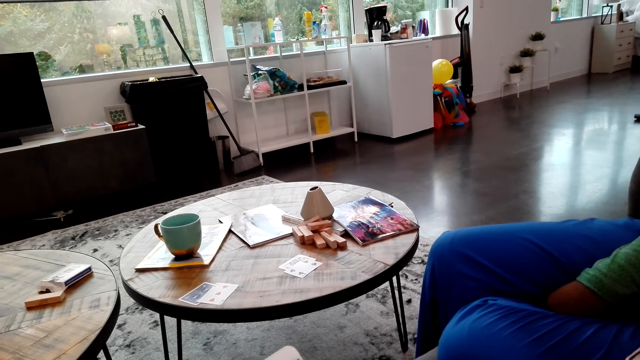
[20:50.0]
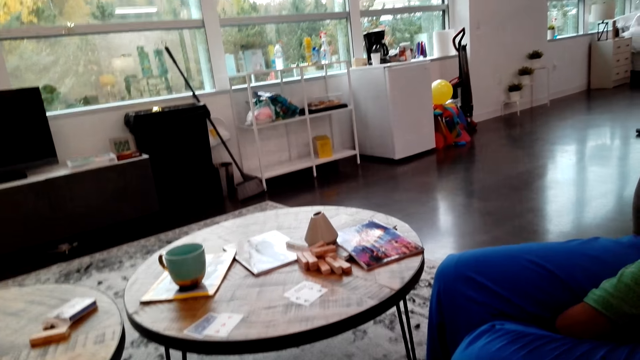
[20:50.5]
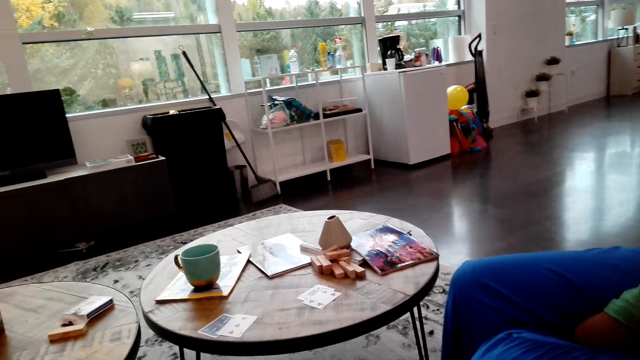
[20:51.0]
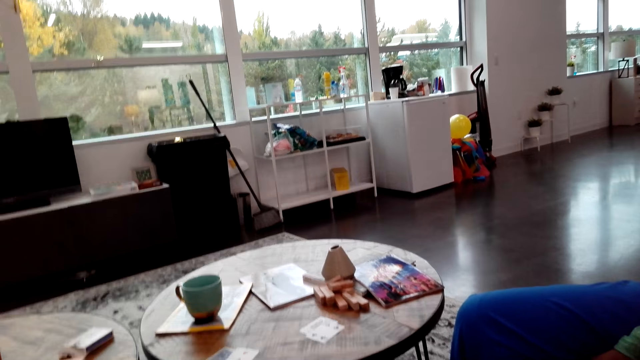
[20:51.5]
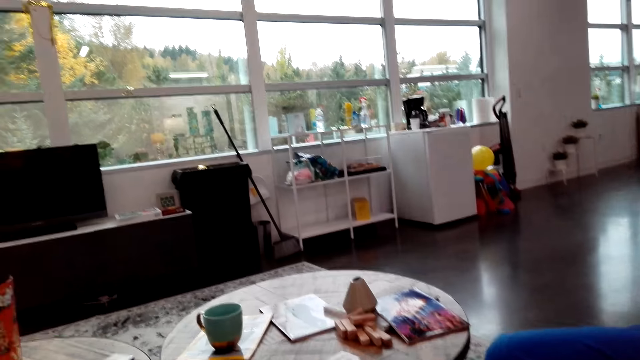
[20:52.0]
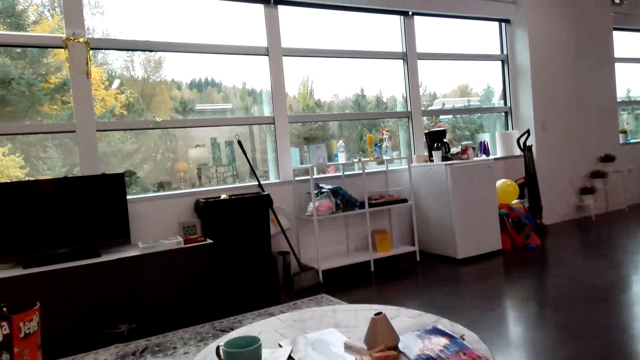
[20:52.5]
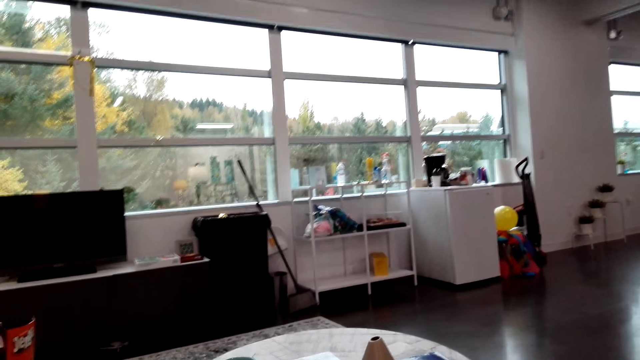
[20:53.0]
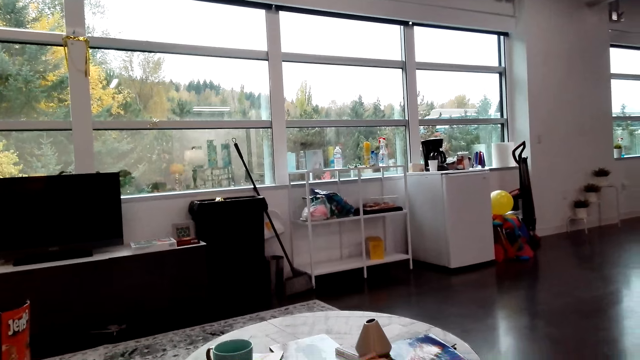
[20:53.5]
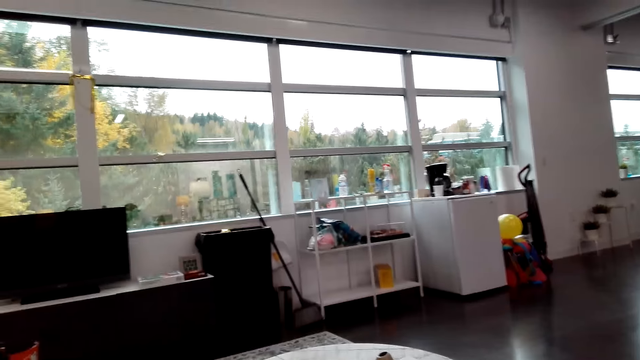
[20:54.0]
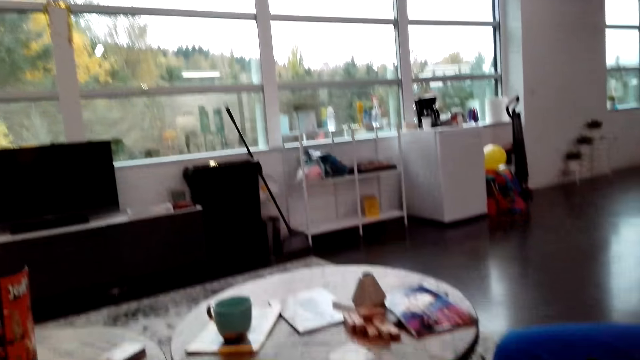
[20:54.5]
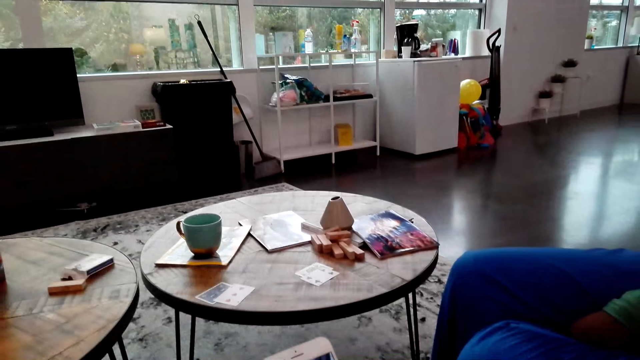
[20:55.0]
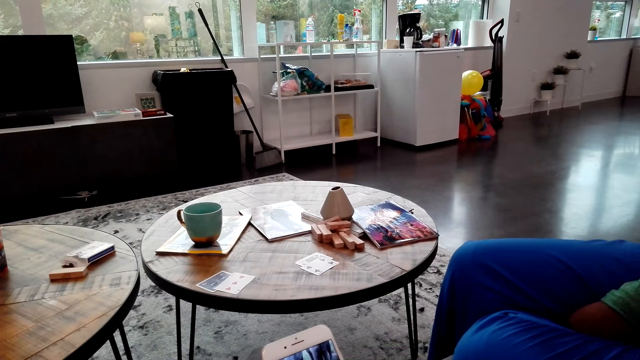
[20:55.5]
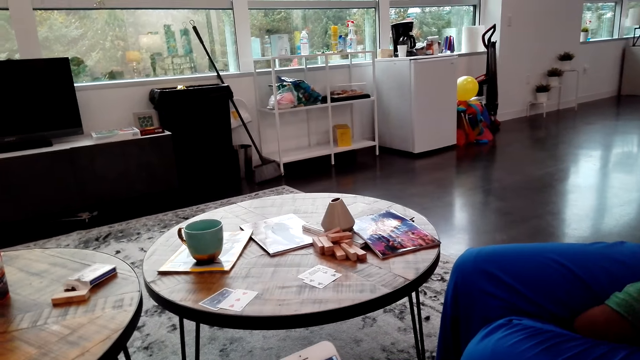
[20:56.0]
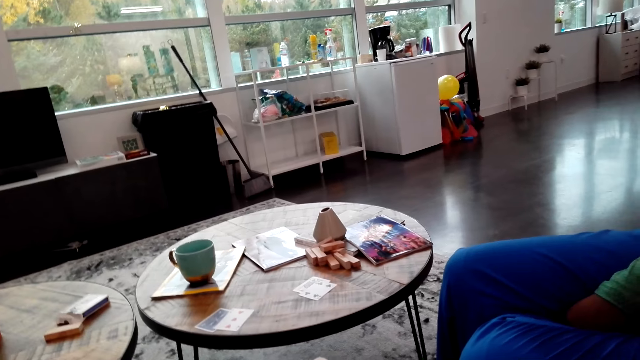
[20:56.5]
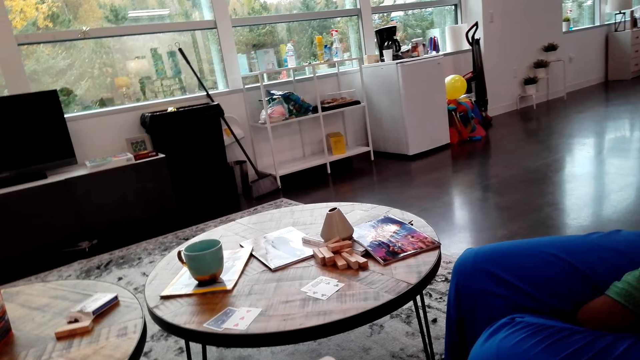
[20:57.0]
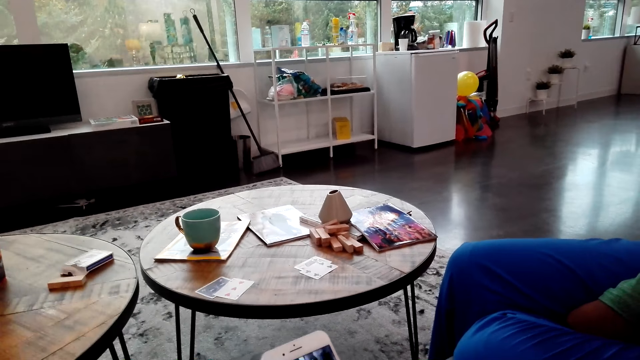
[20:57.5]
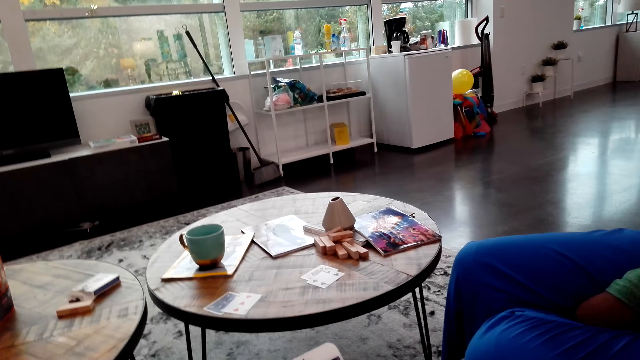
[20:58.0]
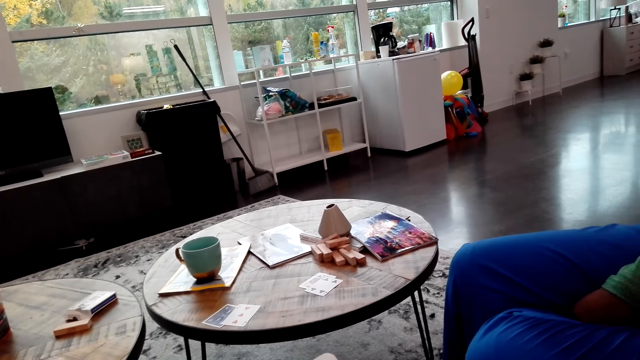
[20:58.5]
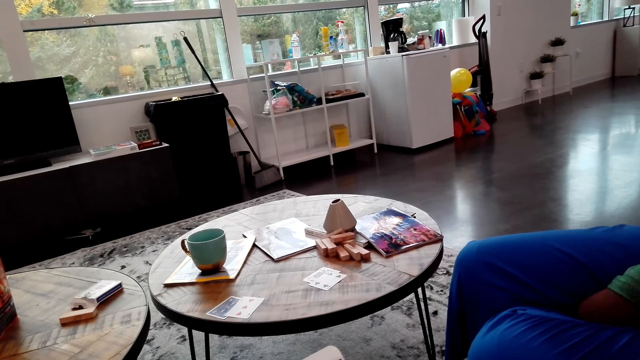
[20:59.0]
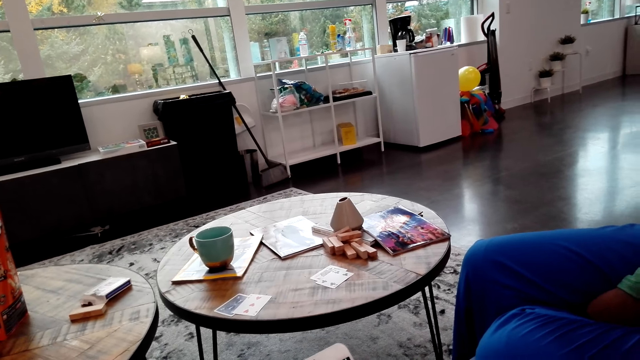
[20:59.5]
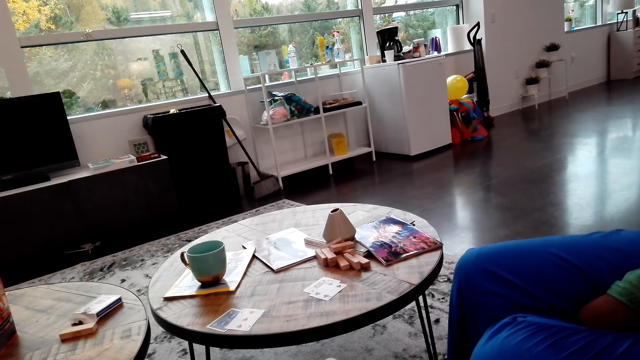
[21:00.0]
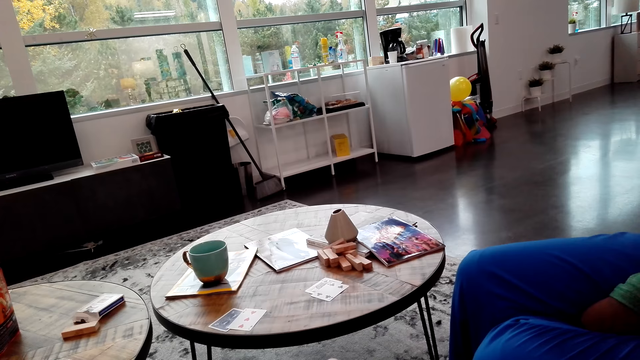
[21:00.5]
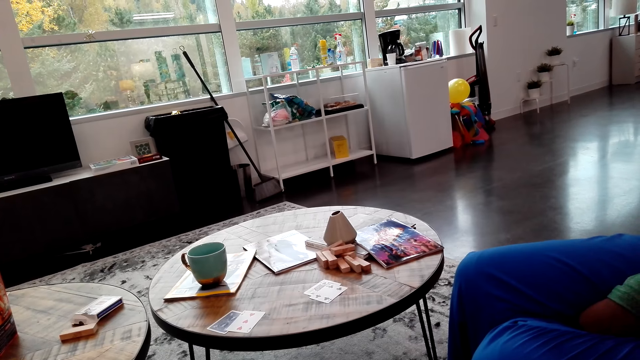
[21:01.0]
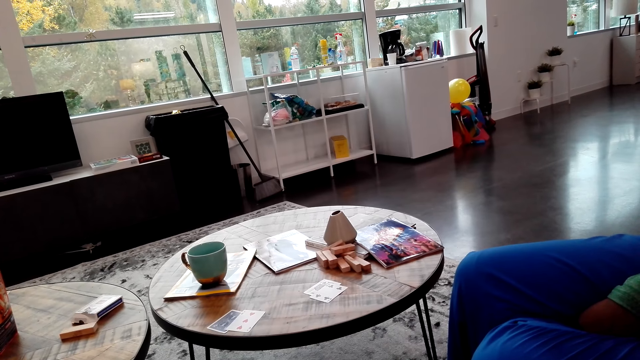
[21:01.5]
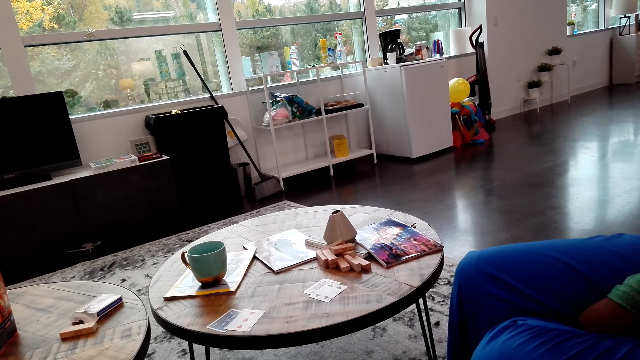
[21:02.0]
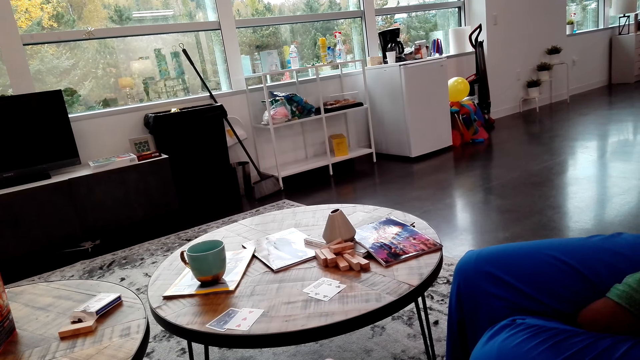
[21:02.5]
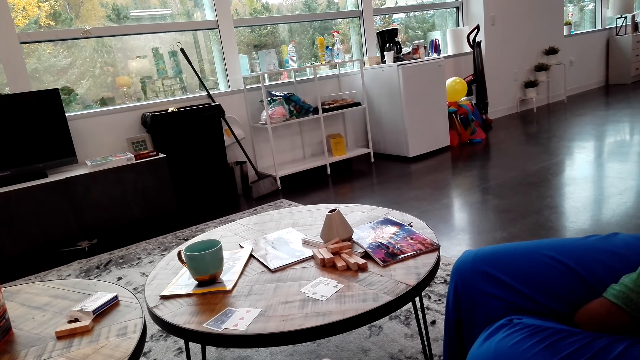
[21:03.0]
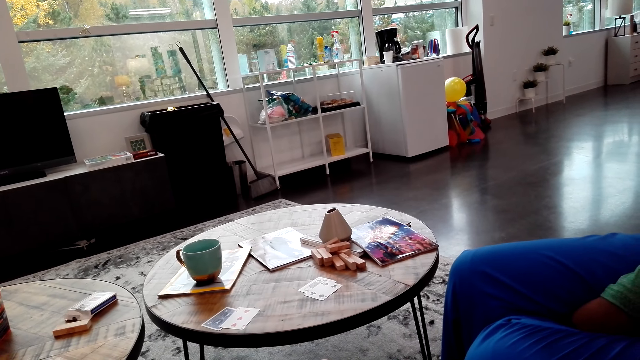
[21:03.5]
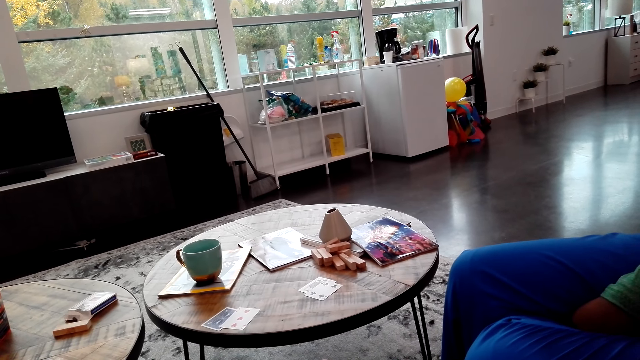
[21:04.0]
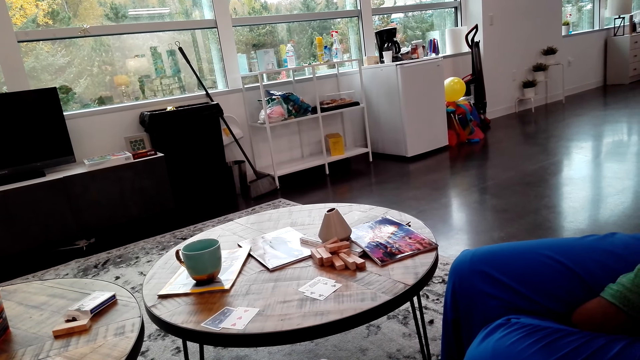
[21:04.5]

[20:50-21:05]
The camera wearer watches a game on a phone, yawns, and looks around. They watch the game on the phone.

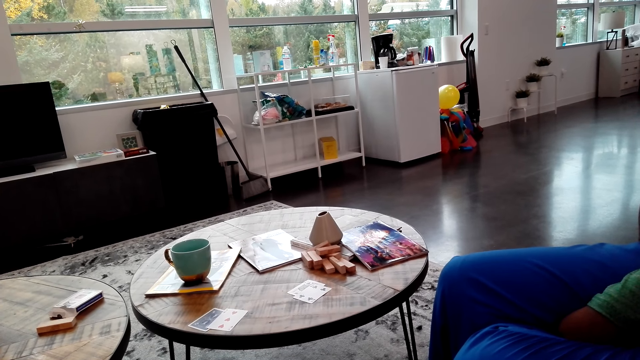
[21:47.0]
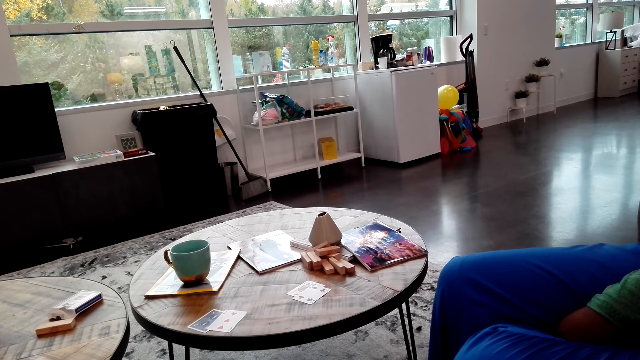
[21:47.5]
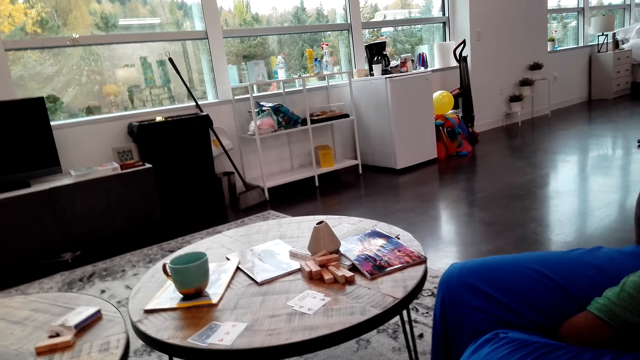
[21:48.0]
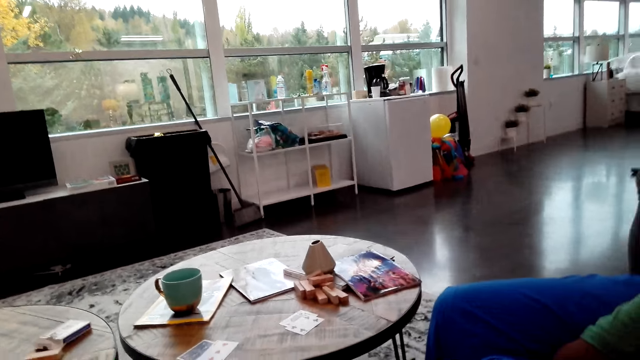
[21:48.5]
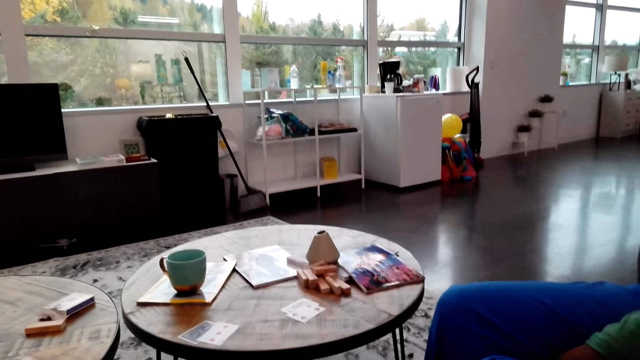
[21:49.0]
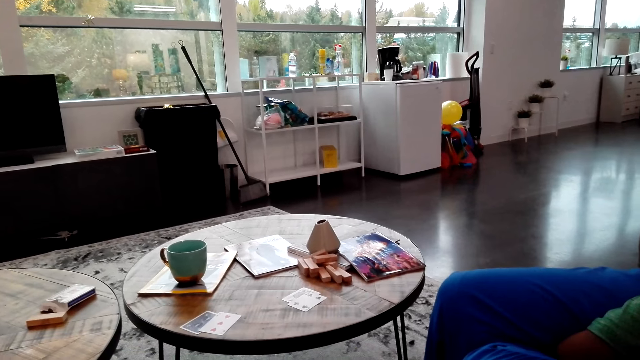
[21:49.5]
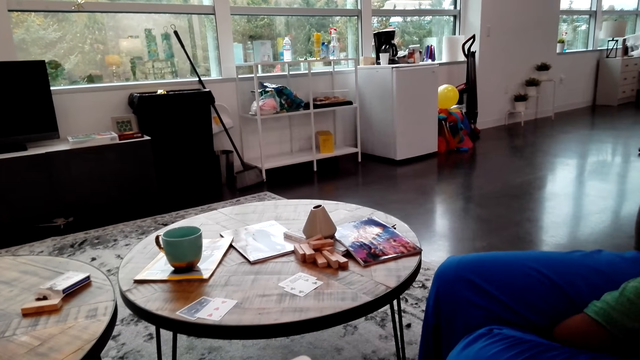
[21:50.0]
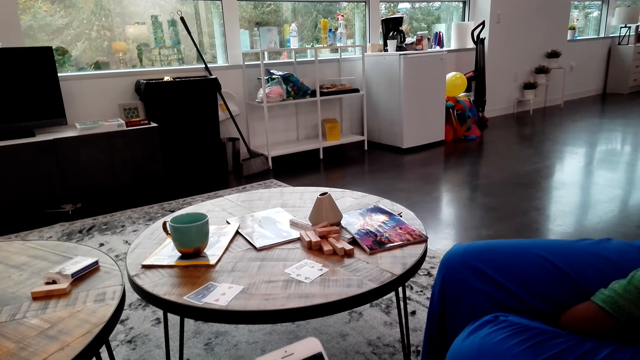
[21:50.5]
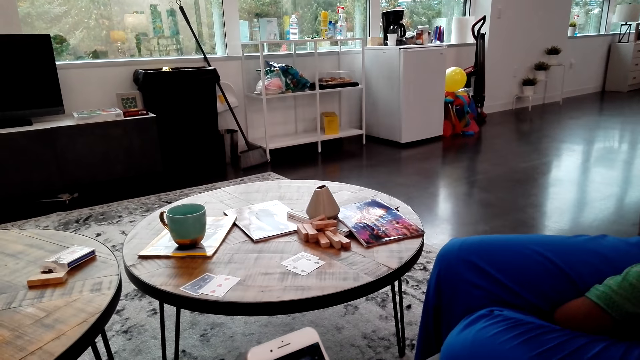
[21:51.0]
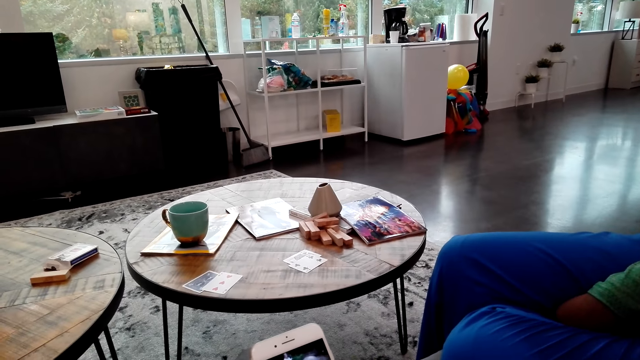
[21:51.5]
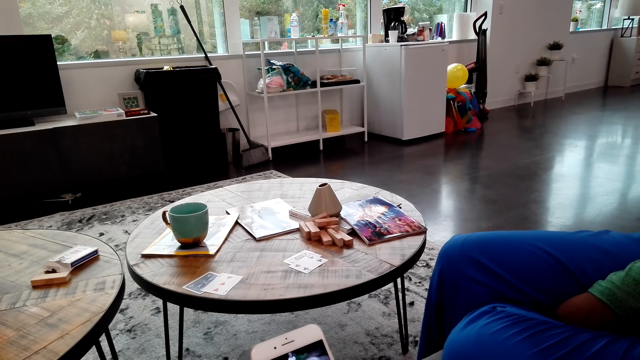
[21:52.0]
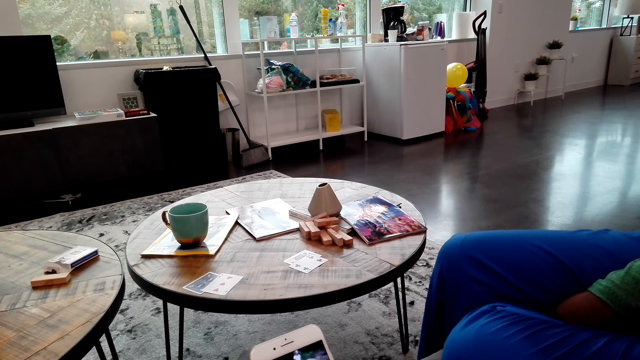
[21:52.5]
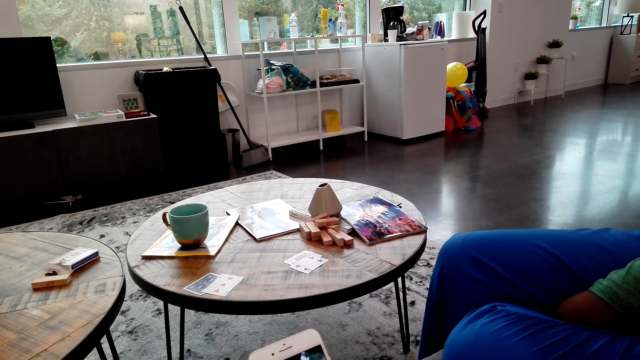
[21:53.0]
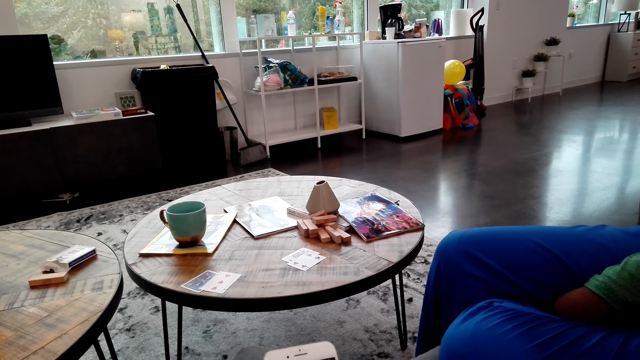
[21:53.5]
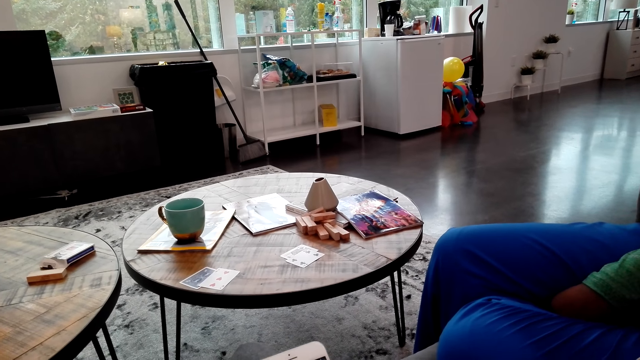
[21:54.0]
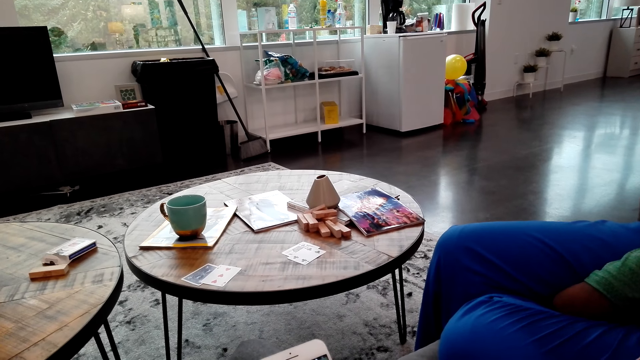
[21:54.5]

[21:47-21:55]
The camera wearer looks around.
